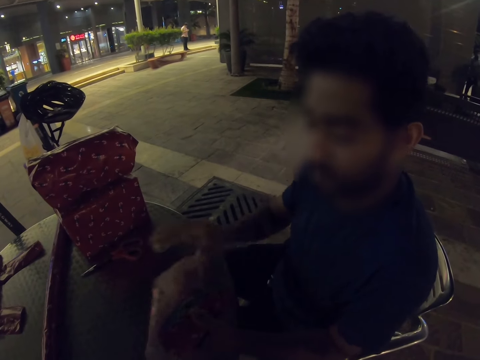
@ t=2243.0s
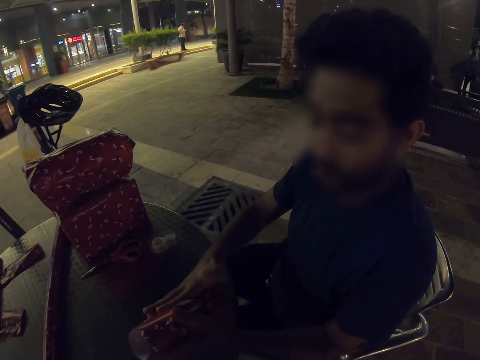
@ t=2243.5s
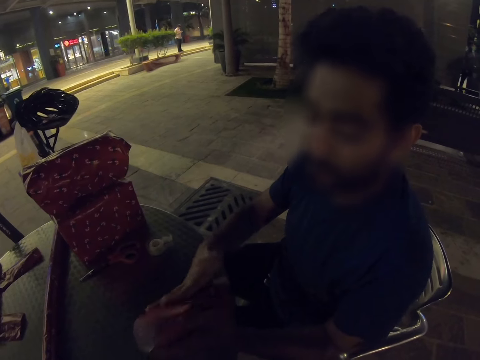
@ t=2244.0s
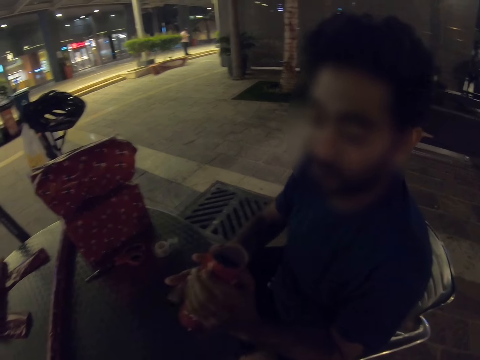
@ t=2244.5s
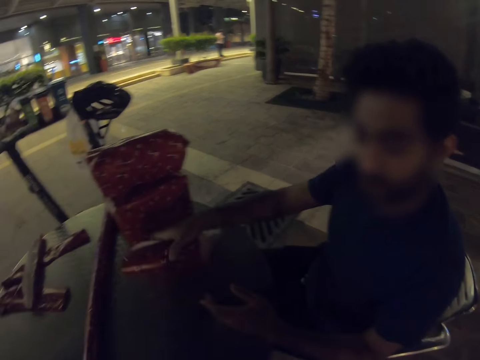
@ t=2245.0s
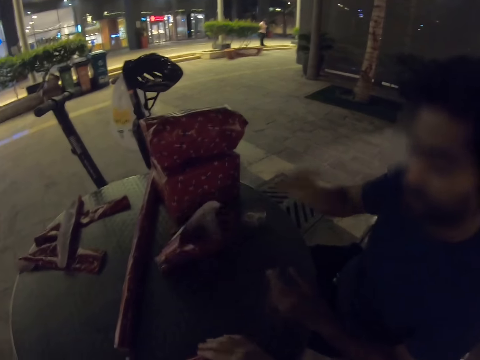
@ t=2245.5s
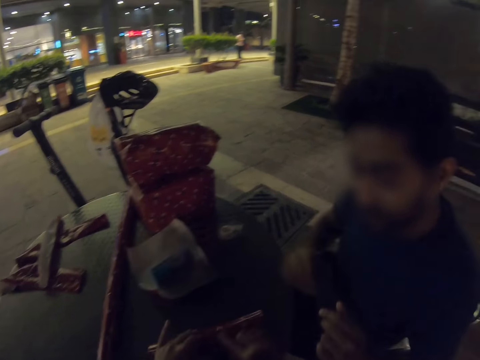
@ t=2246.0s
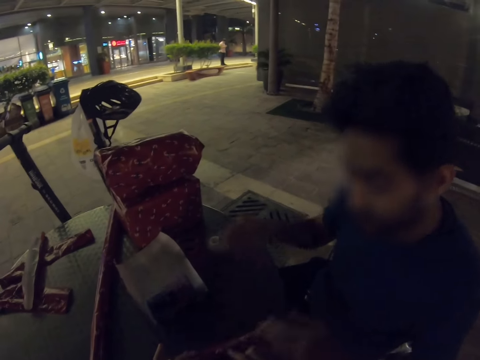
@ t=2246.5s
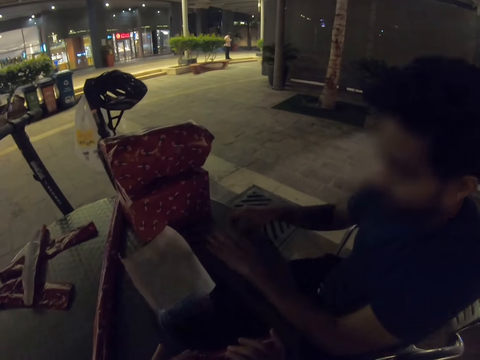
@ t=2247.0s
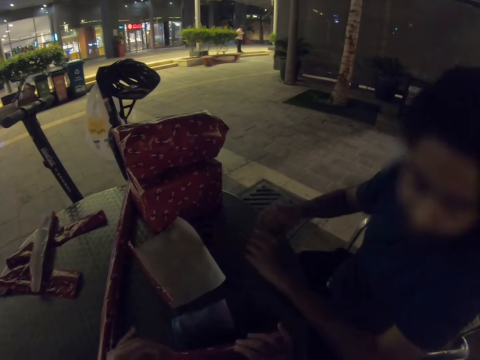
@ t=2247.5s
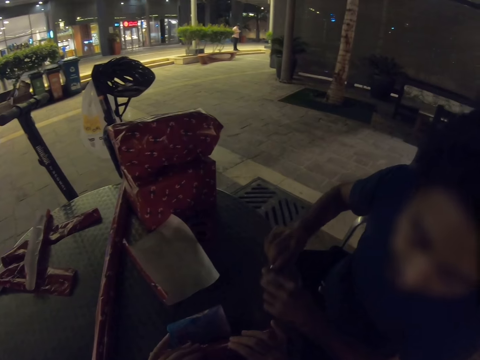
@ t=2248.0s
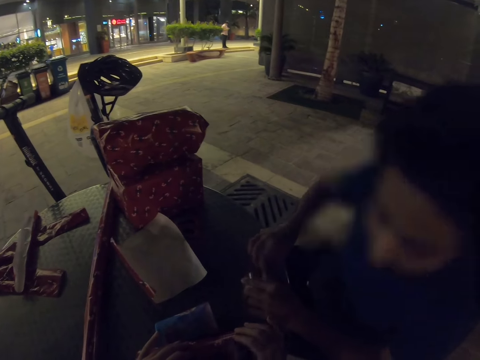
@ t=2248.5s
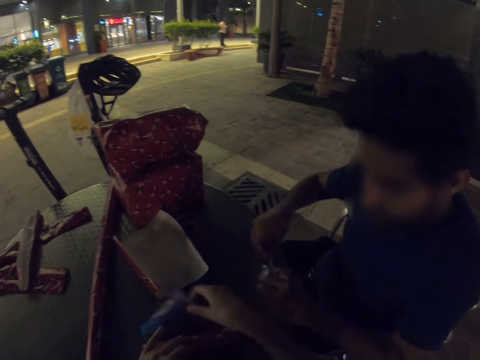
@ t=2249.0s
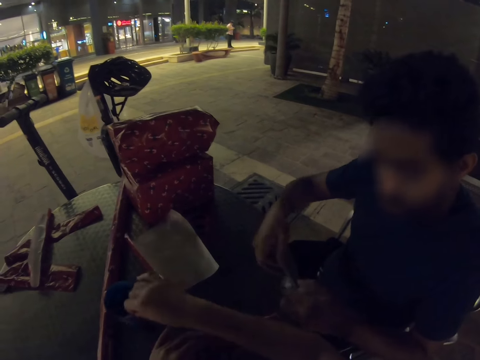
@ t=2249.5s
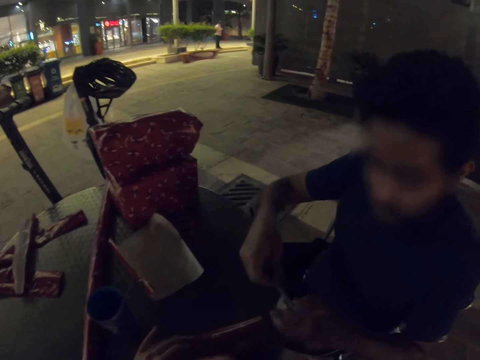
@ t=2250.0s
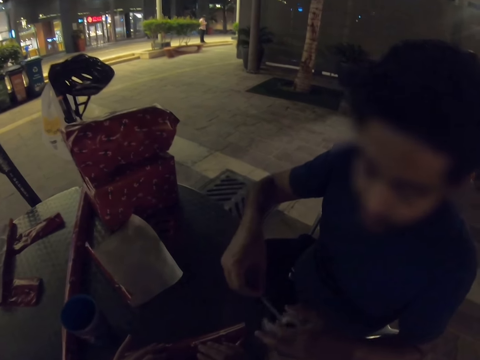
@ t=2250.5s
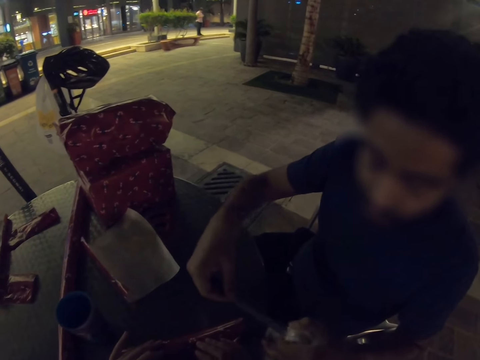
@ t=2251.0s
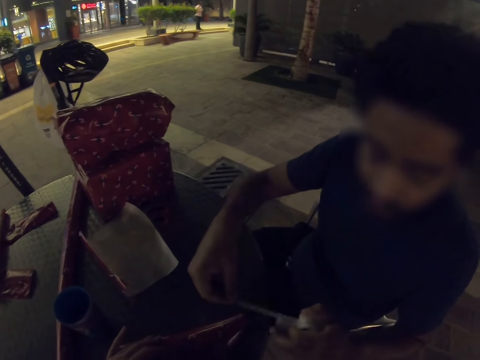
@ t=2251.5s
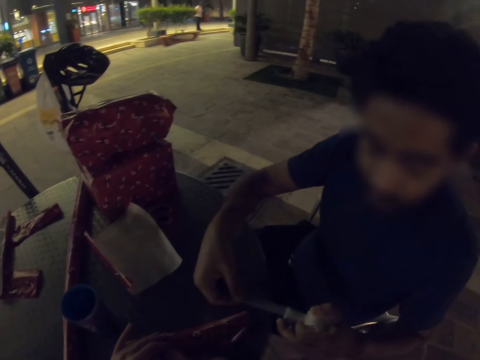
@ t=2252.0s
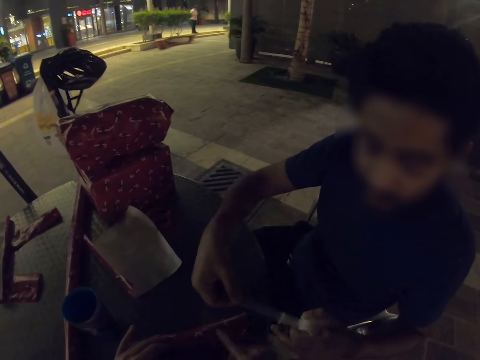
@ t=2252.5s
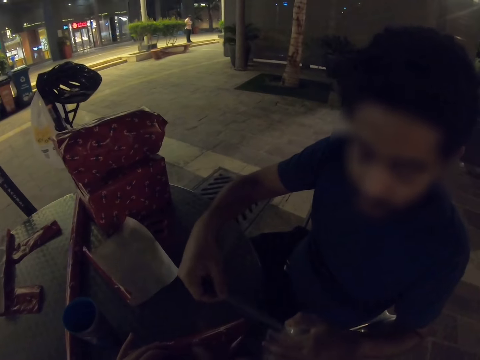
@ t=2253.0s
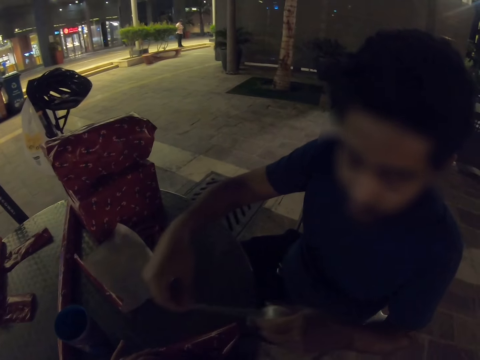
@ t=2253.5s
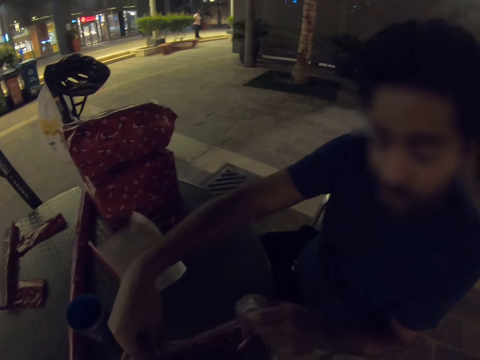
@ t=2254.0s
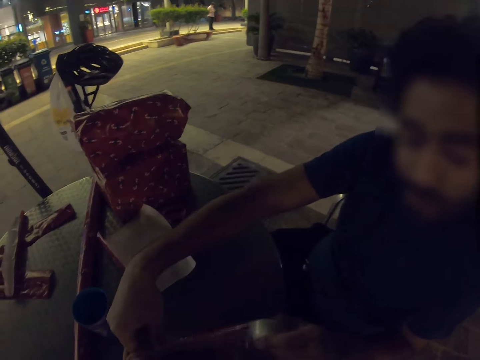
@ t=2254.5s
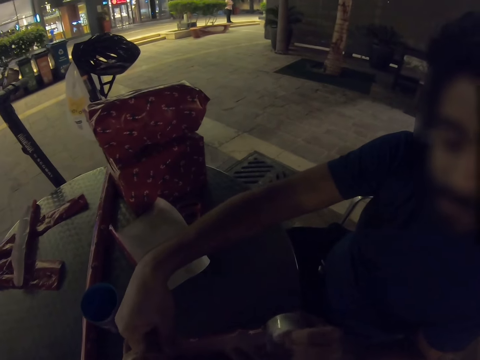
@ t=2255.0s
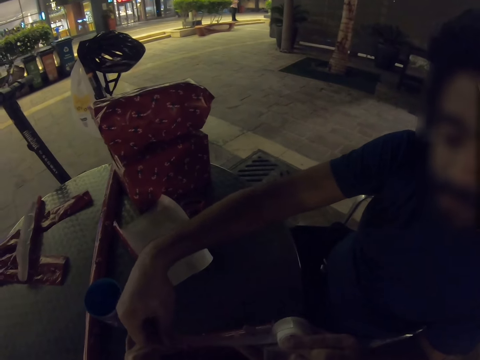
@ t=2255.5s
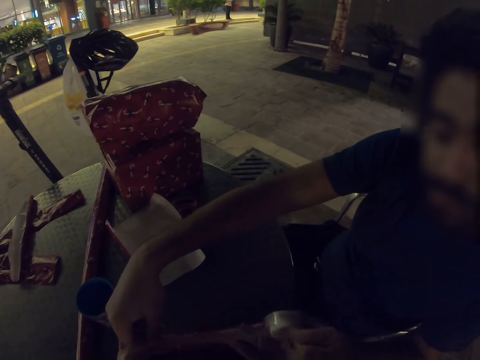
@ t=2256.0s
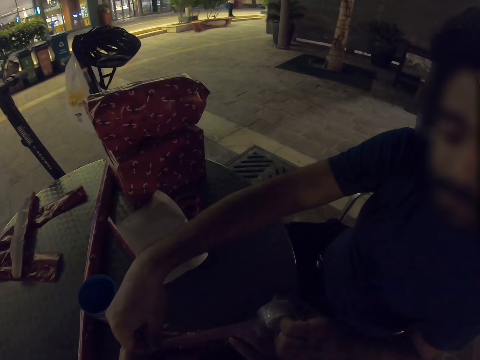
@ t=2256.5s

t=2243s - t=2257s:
A man wraps the plastic cup. He puts the wrapped cup on the table. The camera wearer wraps the plastic cup. The man takes the sellotape. The camera wearer wraps the plastic cup. The man pulls the sellotape. The camera wearer picks up the cup. The man puts the sellotape on the wrapper.

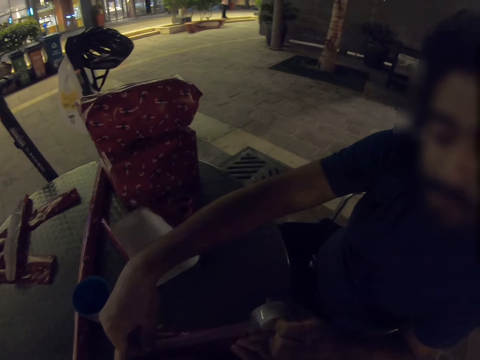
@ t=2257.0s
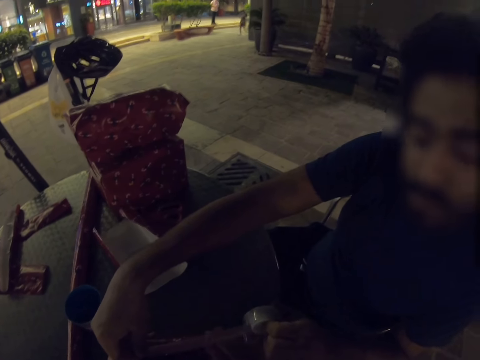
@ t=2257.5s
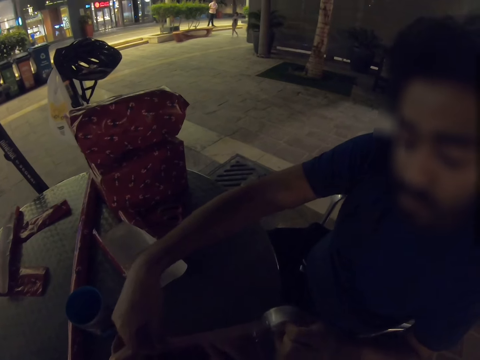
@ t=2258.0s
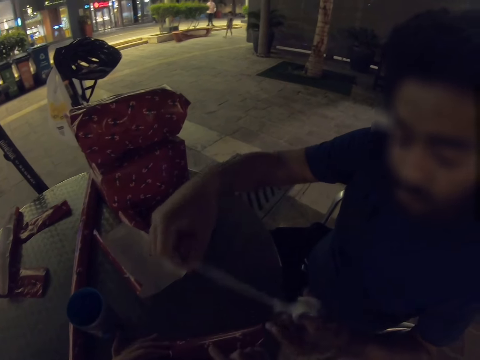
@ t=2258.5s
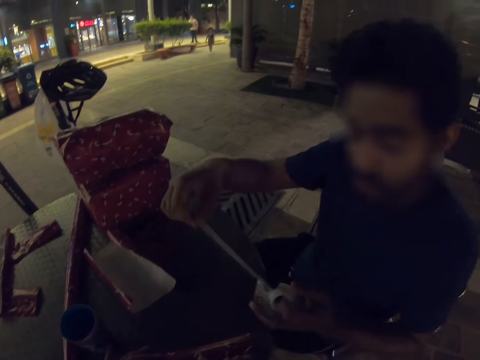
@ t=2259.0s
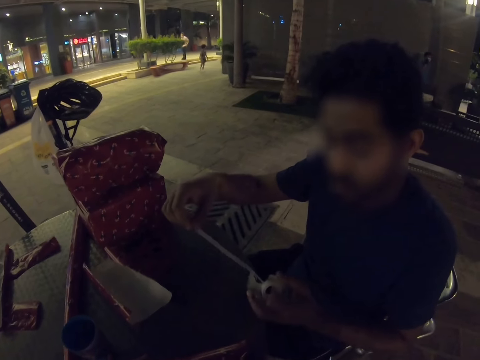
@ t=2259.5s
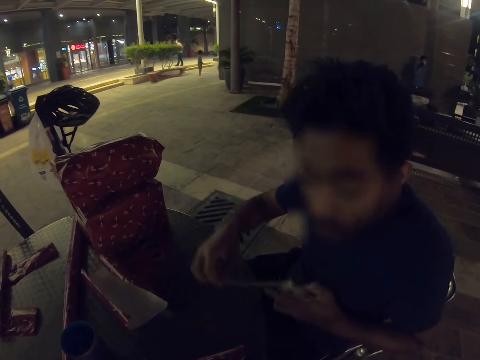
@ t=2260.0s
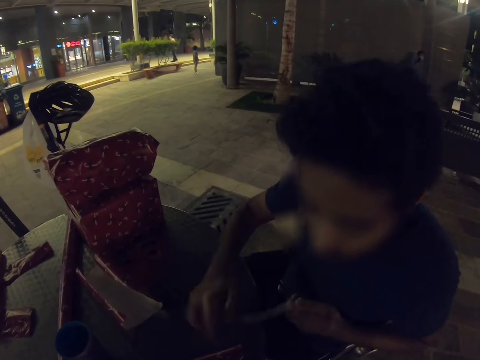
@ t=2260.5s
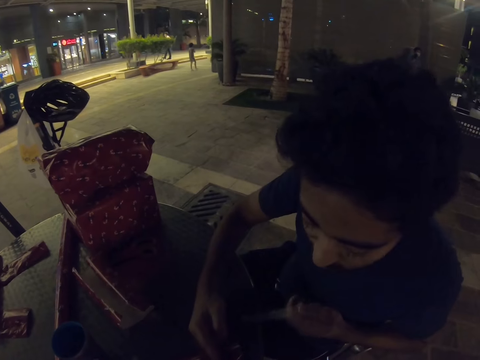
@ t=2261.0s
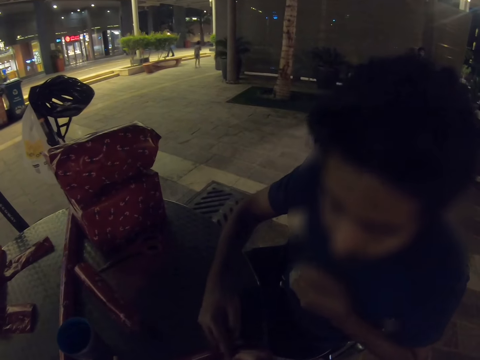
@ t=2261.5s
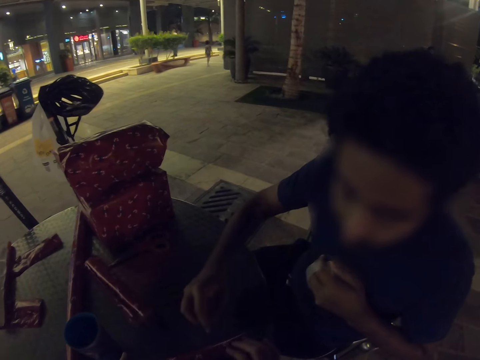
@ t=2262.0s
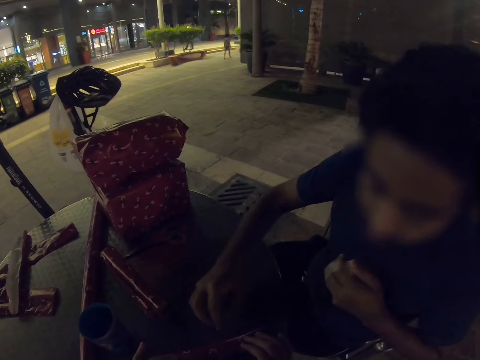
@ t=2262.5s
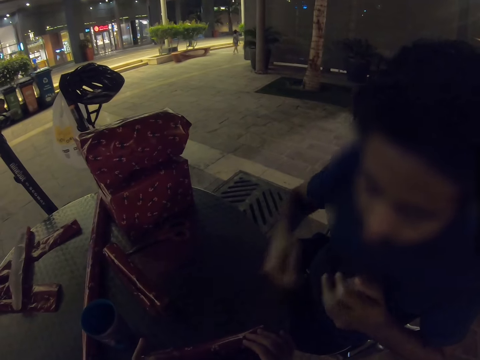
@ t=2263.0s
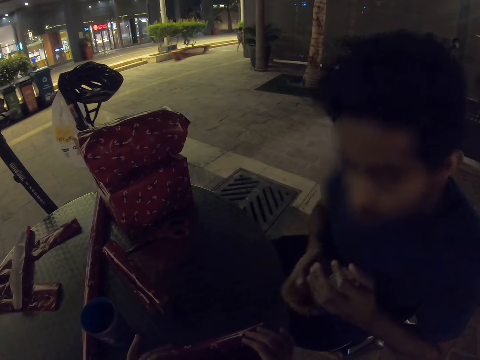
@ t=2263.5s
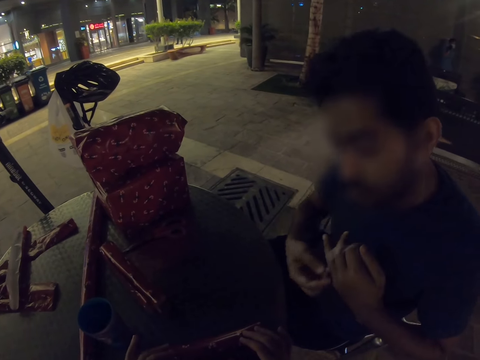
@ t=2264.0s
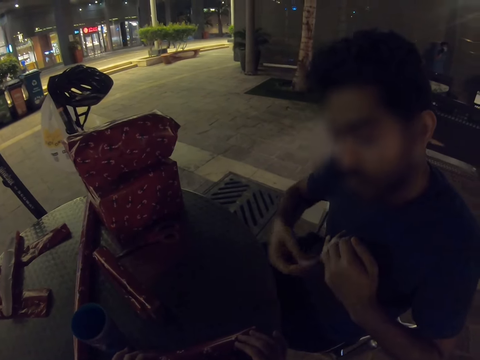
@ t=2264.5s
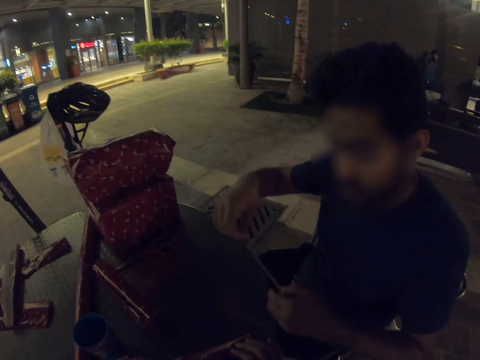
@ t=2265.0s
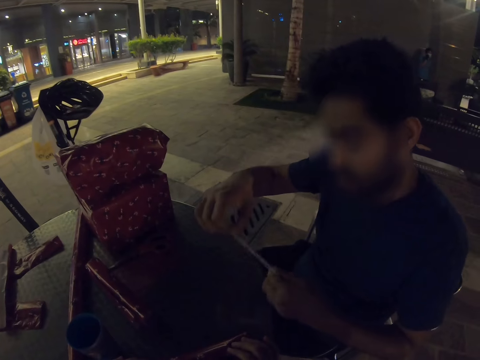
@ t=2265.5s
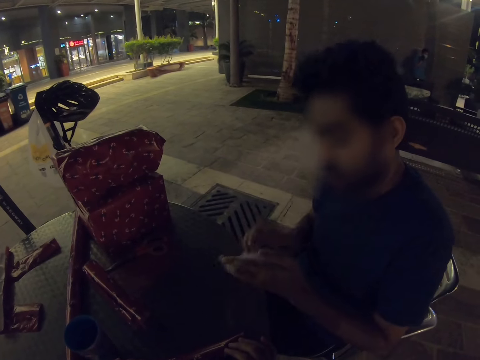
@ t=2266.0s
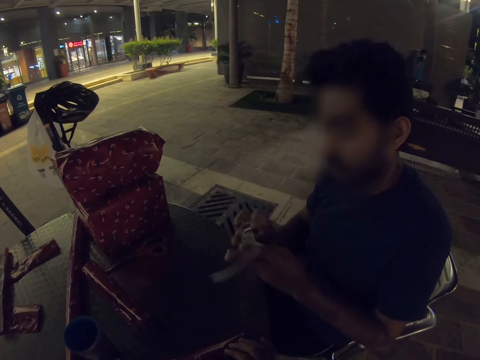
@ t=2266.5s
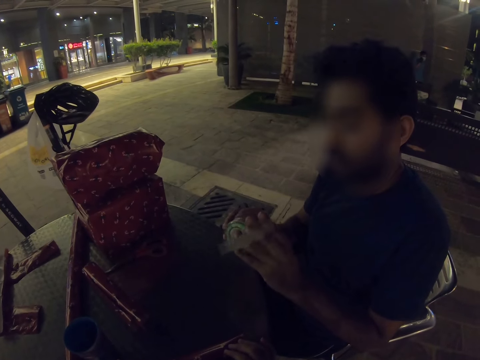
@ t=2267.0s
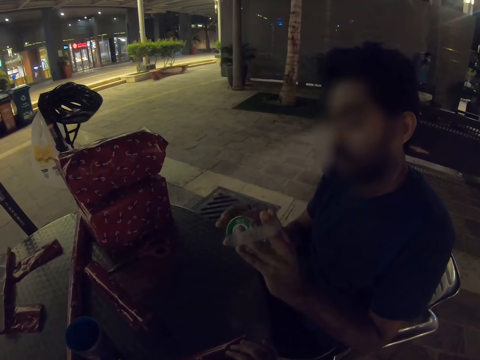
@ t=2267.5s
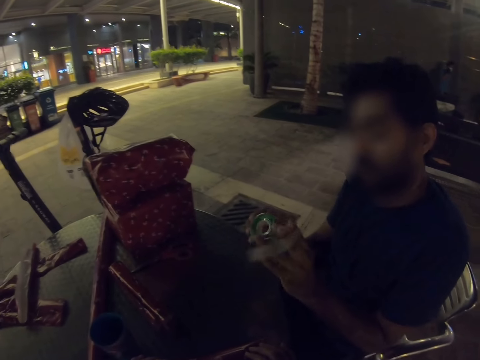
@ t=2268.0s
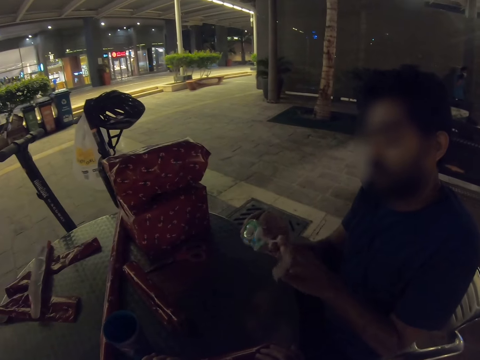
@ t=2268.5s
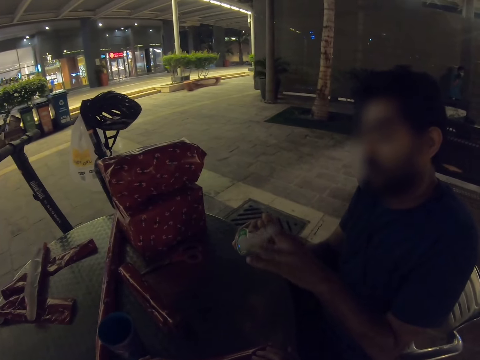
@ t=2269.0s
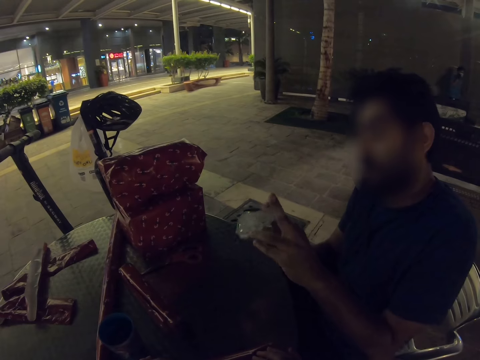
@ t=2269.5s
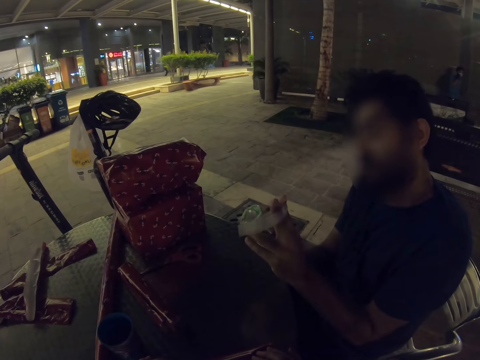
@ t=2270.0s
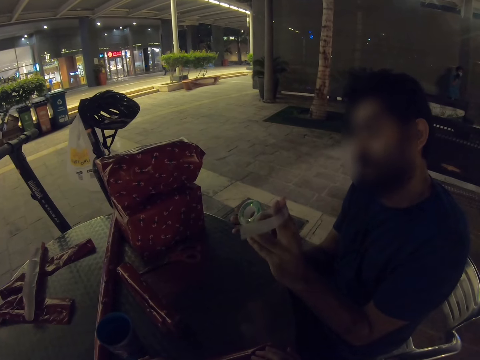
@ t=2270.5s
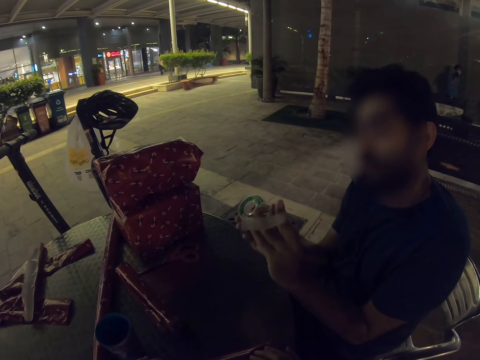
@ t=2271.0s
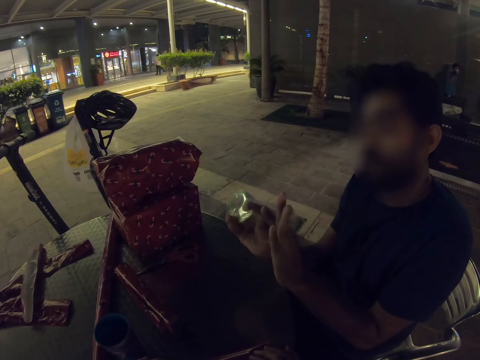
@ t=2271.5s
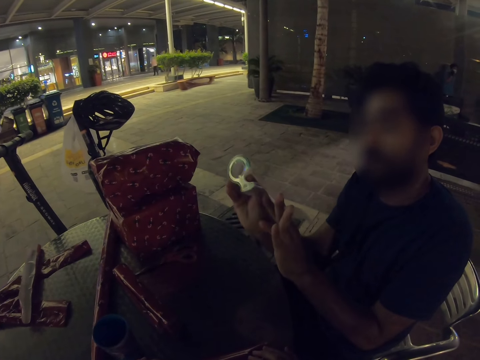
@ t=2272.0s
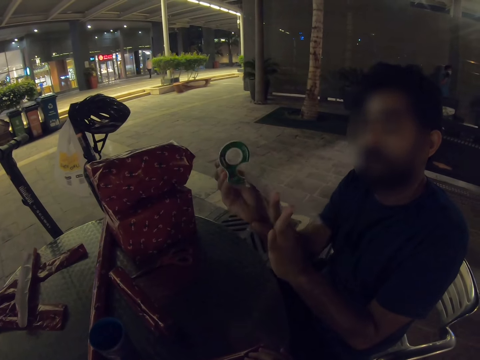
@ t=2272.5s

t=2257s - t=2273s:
A man moves the sellotape. He touches the wrapper. He holds the sellotape. The man holds the tape.
